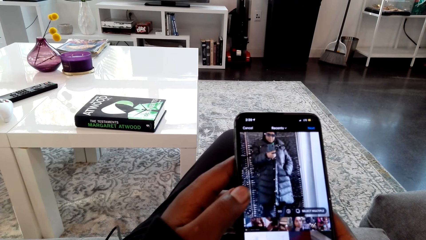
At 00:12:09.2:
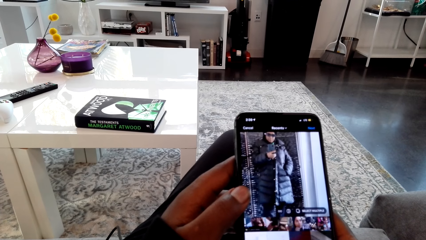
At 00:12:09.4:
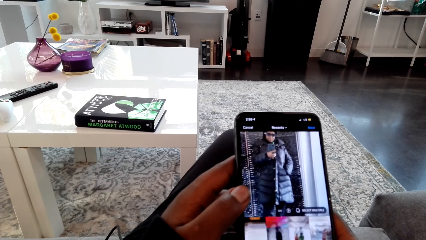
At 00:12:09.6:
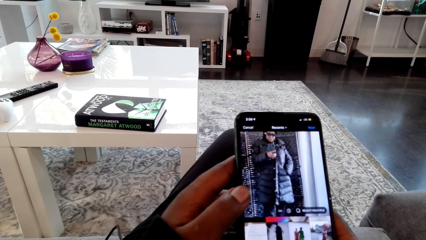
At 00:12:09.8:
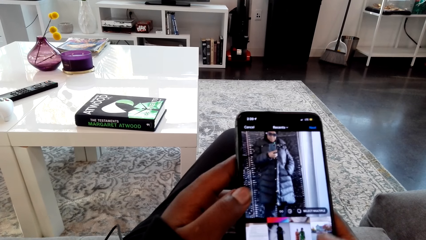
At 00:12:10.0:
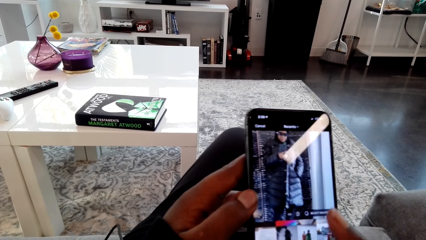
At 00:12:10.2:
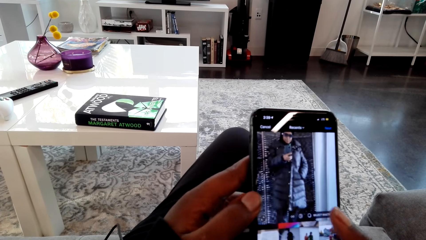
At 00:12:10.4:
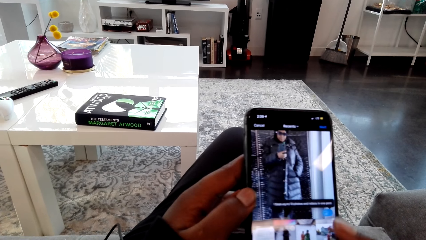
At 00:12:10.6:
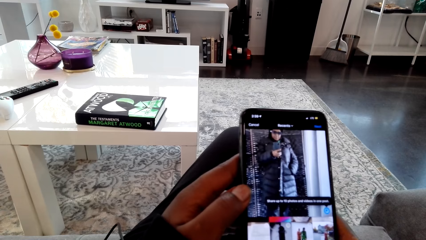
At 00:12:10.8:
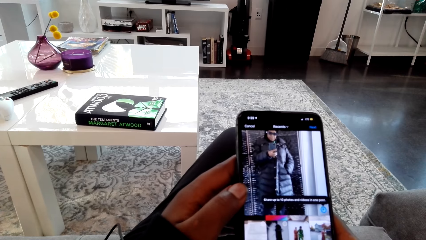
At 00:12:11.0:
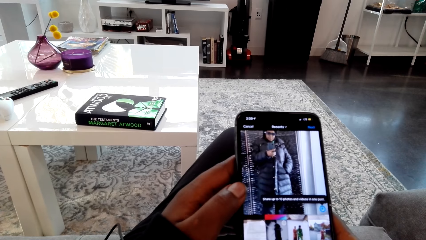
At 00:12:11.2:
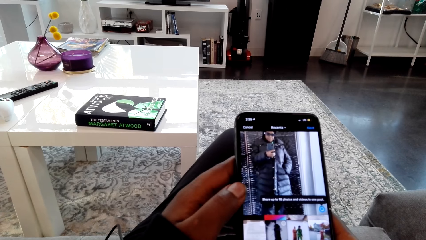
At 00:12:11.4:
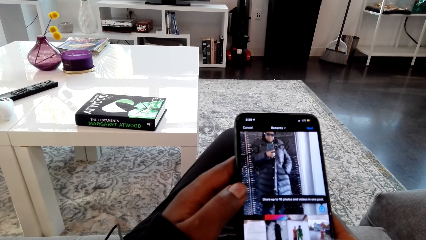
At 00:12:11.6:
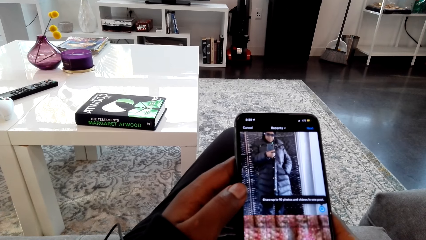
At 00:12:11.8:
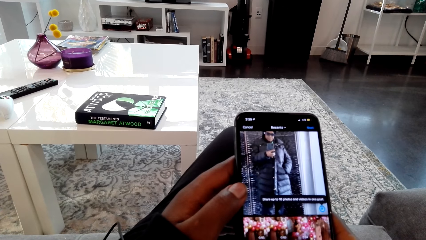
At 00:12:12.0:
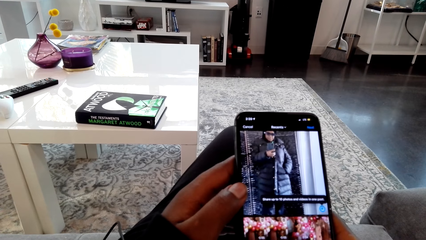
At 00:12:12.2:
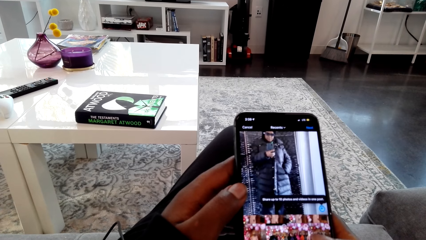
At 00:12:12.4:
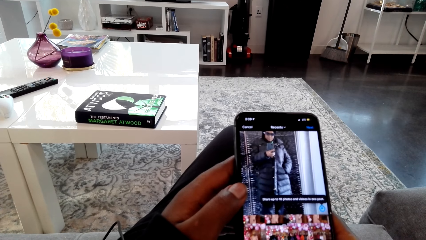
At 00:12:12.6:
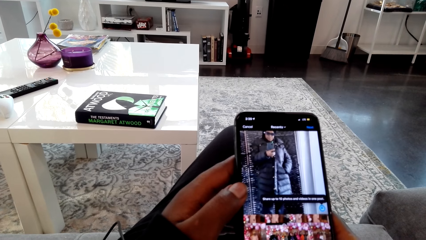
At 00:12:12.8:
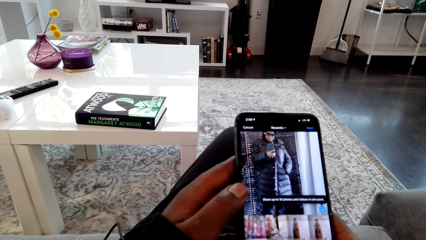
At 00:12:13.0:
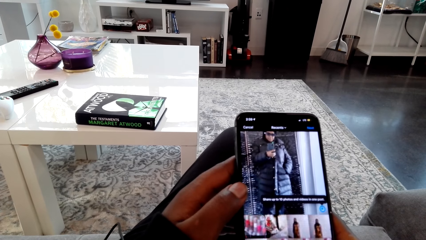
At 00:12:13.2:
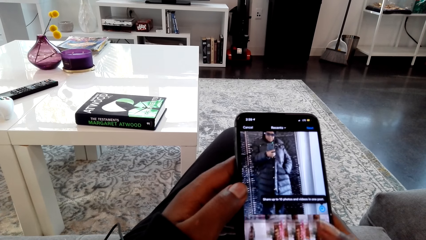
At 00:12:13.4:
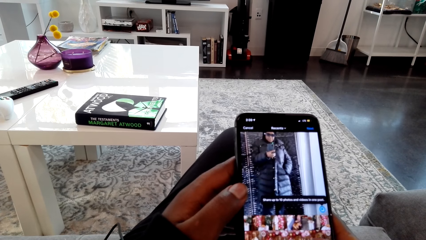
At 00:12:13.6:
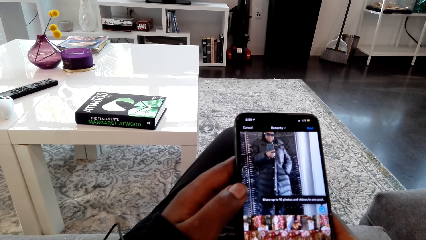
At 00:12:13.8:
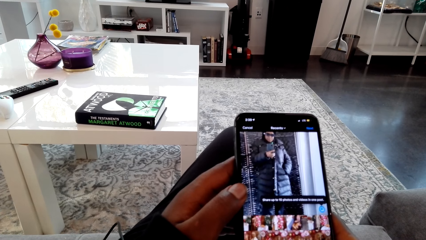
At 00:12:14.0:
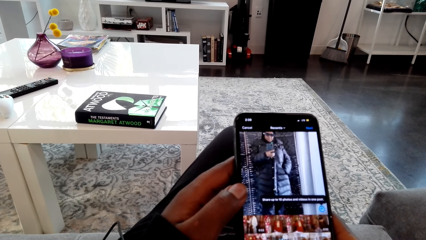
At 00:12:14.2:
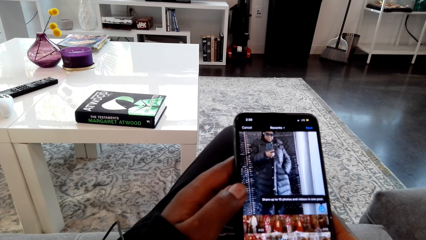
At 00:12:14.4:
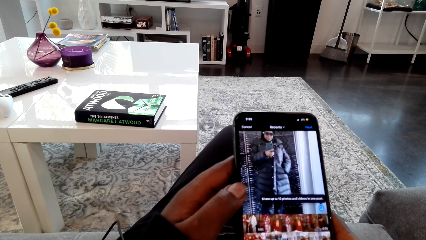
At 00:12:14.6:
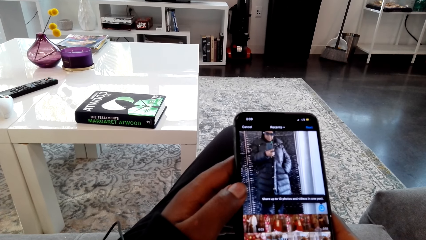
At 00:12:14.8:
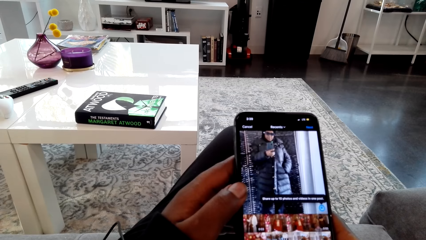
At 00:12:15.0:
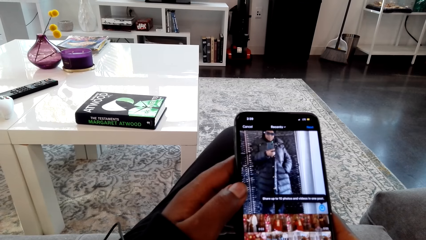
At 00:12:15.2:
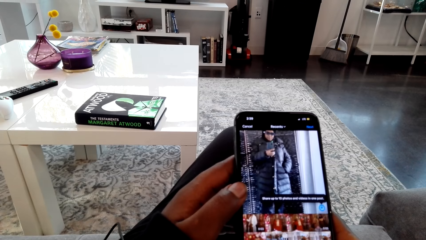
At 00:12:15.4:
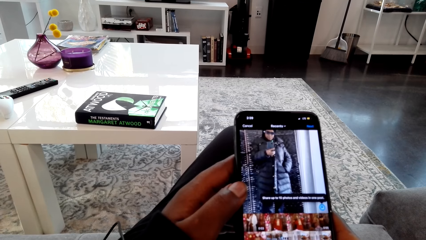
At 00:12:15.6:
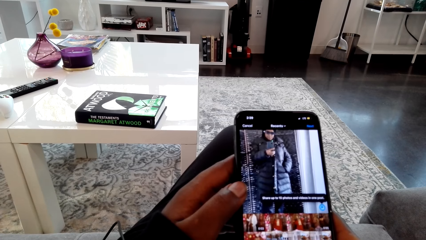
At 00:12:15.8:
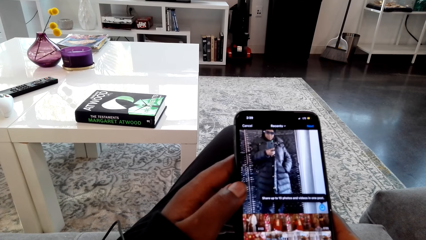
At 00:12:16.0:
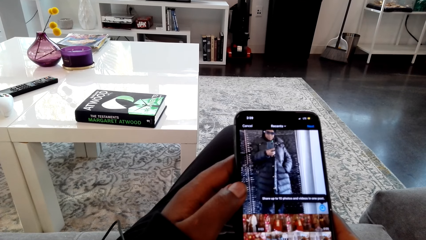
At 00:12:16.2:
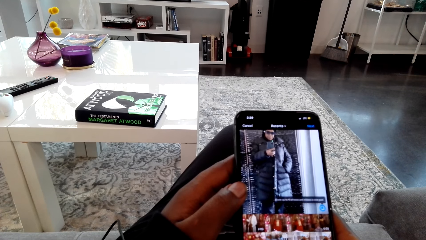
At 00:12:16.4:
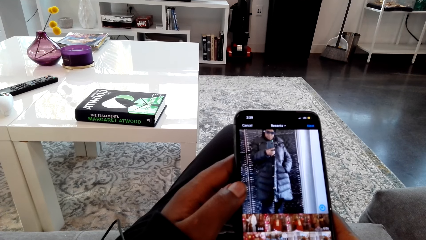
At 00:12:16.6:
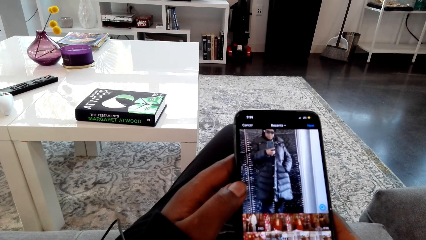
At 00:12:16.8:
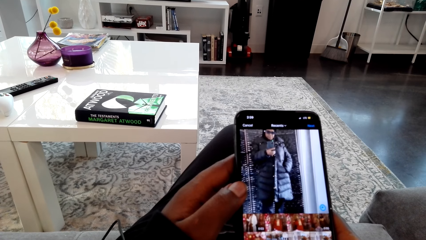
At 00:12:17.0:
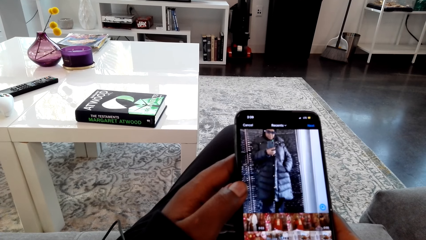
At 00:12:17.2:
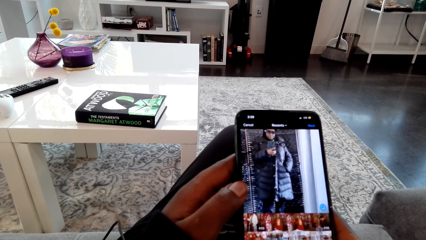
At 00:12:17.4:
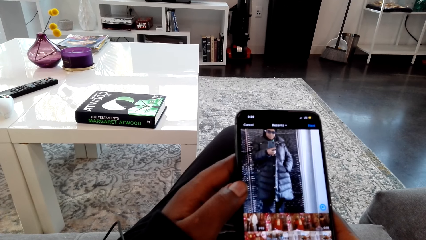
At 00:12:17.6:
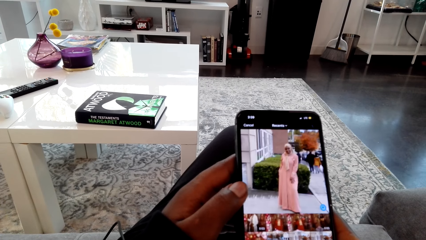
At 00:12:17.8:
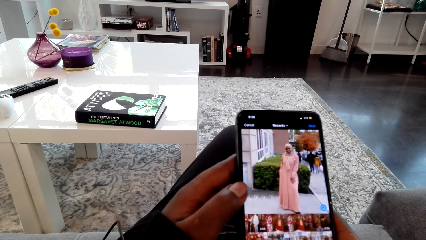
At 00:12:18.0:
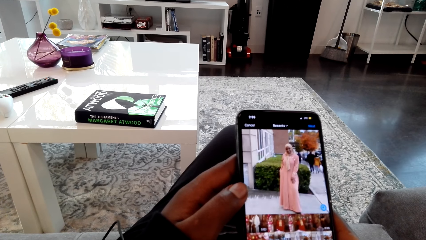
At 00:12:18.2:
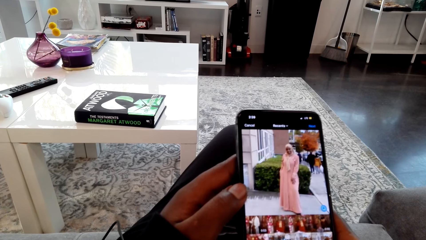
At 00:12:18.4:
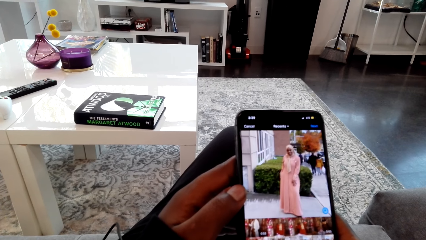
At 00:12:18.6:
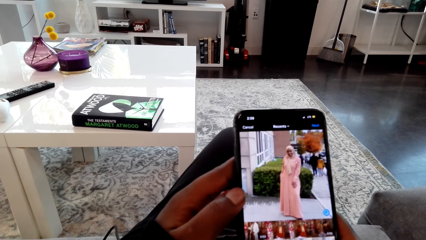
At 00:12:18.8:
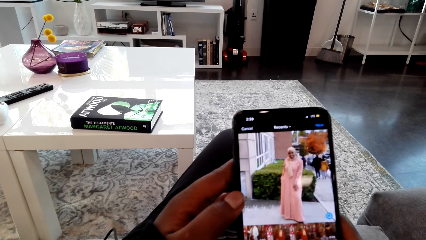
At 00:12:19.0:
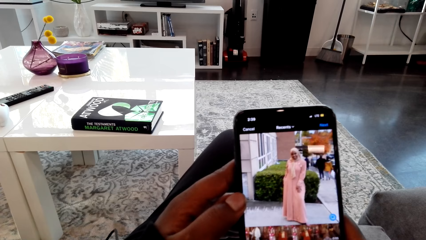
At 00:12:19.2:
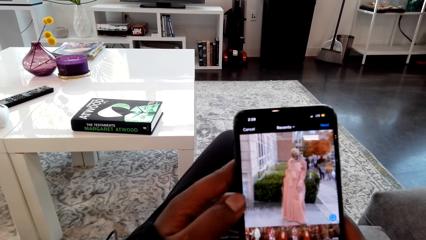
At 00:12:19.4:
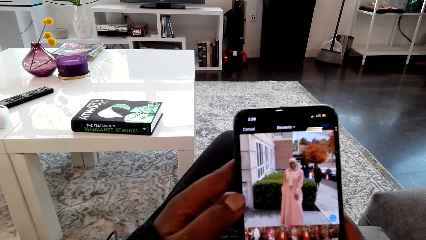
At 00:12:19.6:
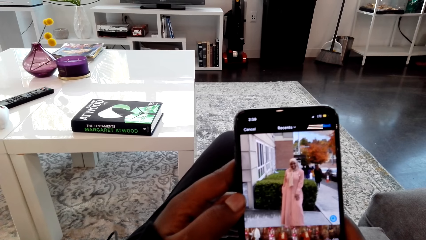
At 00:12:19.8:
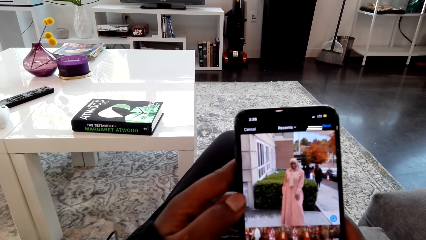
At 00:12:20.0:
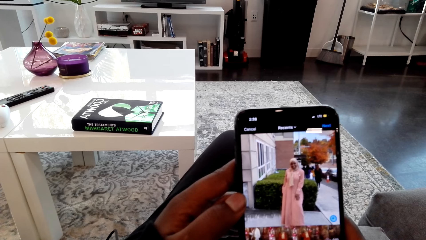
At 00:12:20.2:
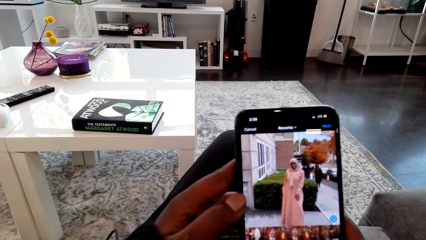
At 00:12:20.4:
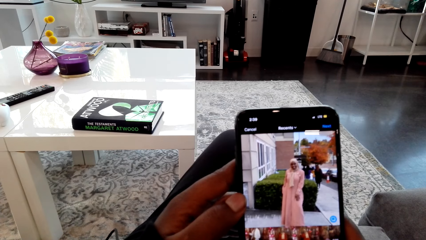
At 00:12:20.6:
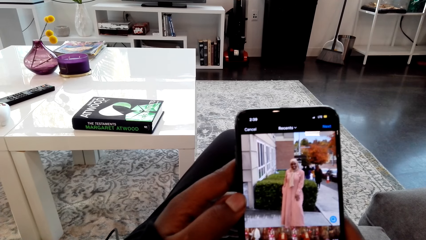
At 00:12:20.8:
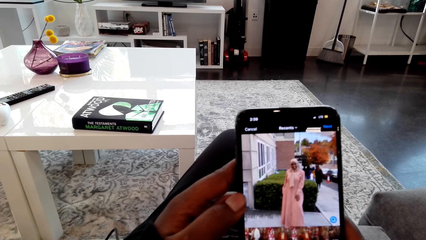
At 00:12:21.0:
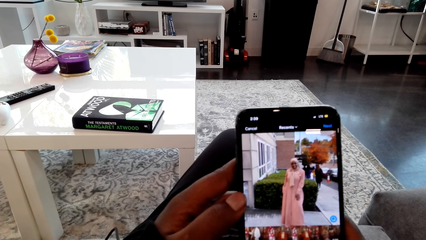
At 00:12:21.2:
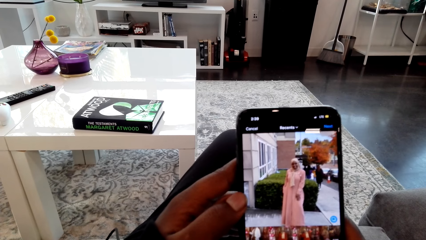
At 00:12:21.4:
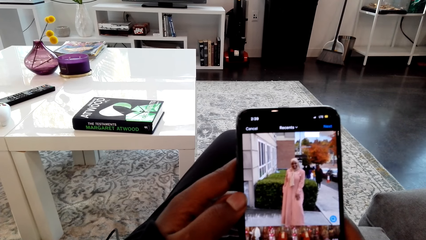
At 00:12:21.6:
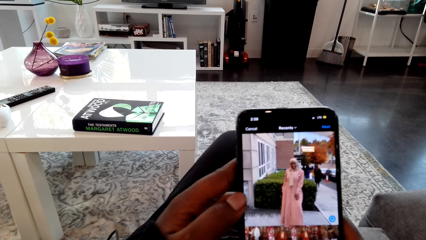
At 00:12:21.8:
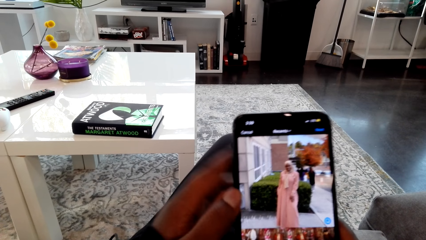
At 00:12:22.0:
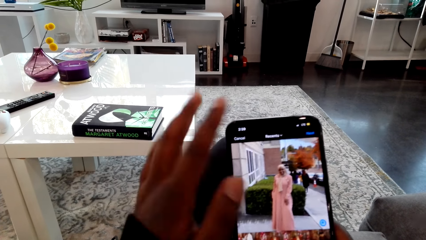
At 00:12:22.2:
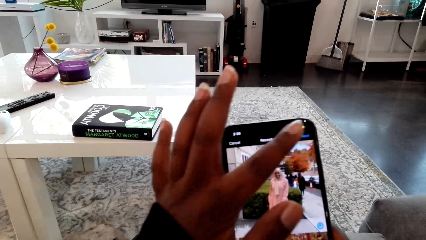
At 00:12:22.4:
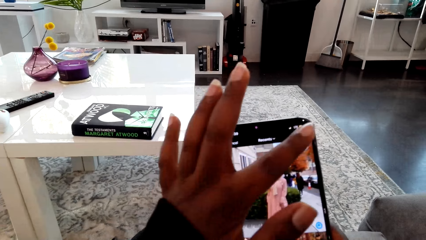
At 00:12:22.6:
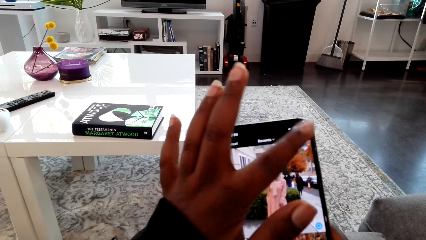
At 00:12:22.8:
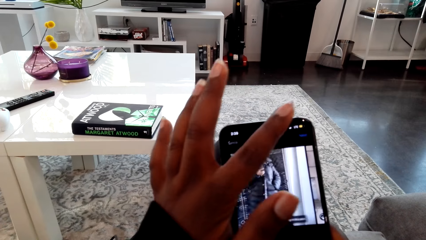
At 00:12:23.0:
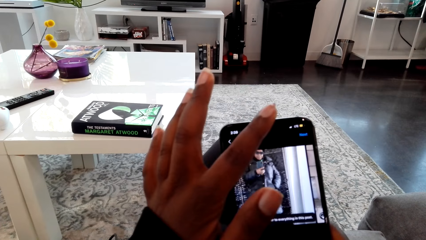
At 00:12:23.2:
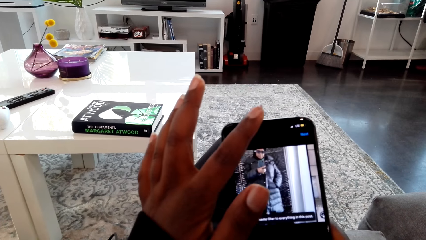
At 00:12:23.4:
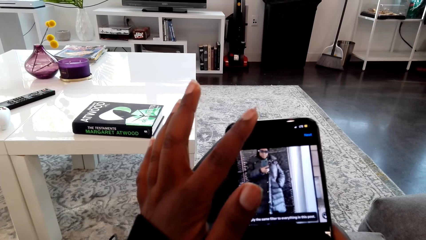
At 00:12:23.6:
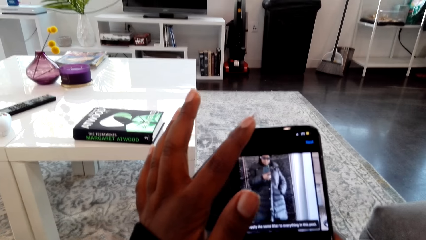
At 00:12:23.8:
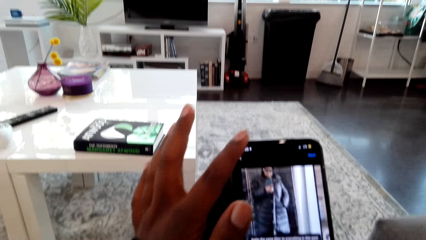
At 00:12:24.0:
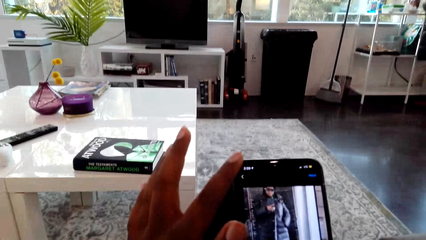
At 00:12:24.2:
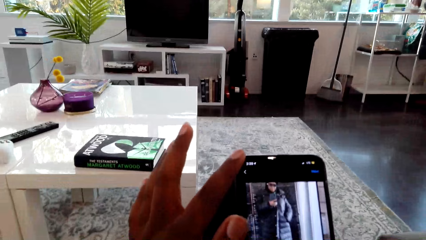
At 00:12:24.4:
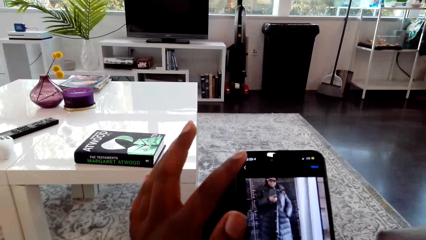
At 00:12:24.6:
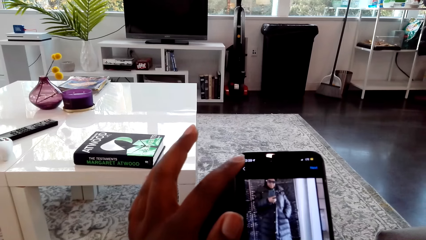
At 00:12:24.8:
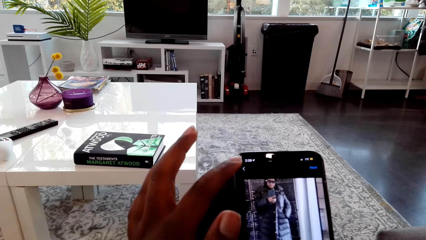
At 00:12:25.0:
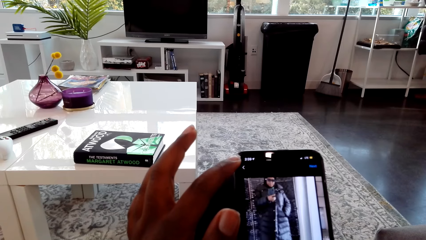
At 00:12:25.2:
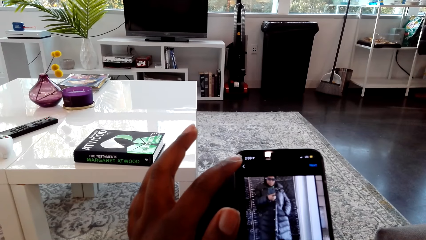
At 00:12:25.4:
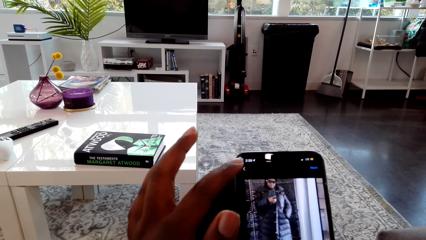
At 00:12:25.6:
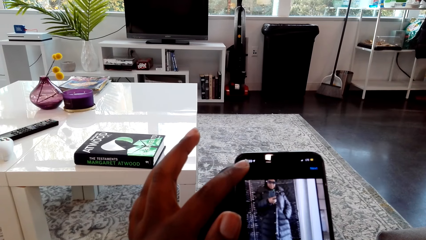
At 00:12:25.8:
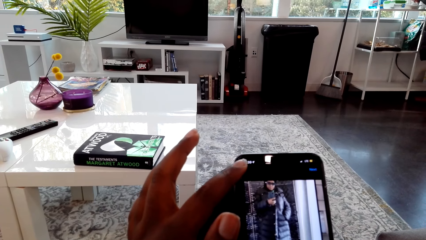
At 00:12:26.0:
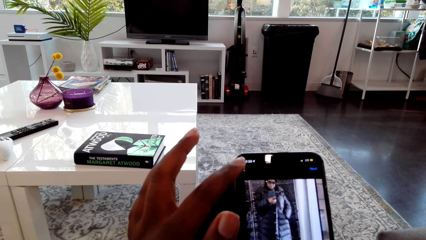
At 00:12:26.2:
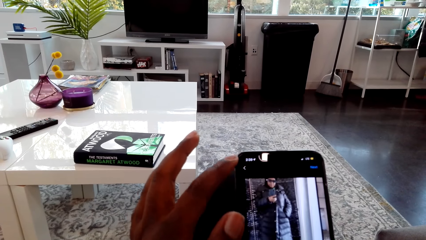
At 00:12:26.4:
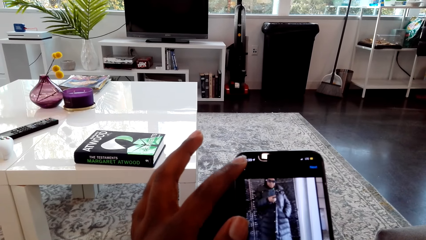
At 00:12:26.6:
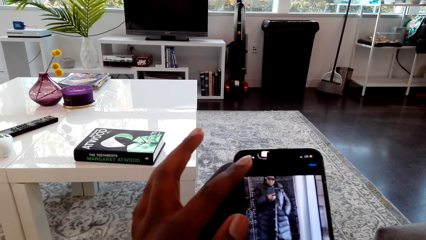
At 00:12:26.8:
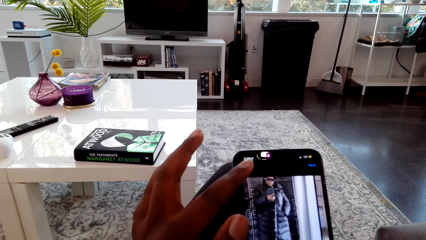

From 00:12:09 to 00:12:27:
A woman talks to the camera wearer. The camera wearer looks at the phone screen. They look at the phone screen again. They touch the phone screen with the left hand finger. They touch the phone screen with the left hand finger again. They talk to the woman.
